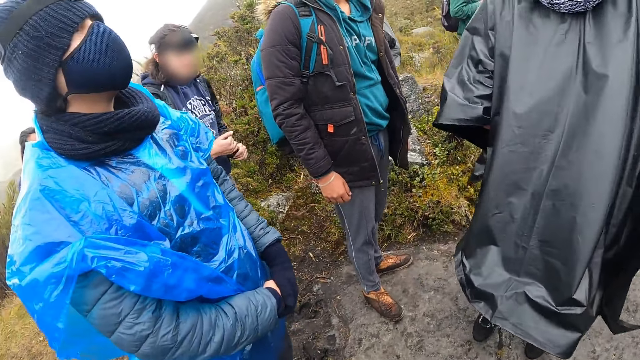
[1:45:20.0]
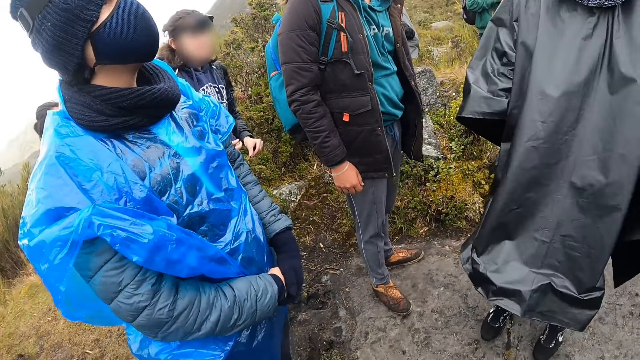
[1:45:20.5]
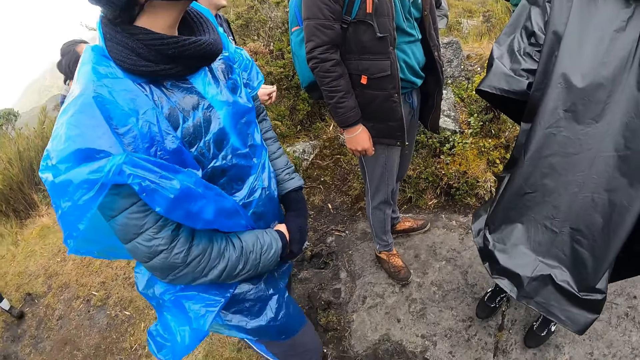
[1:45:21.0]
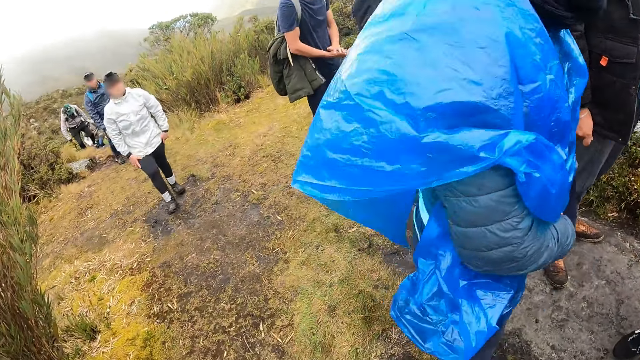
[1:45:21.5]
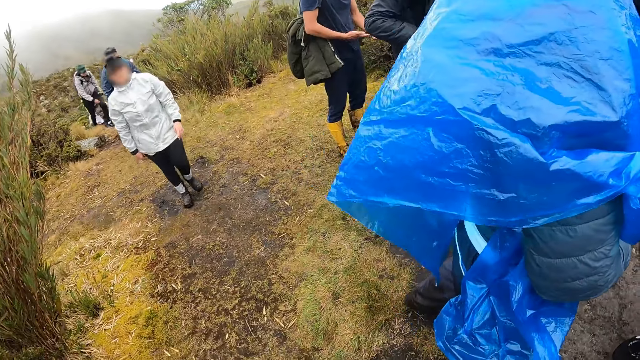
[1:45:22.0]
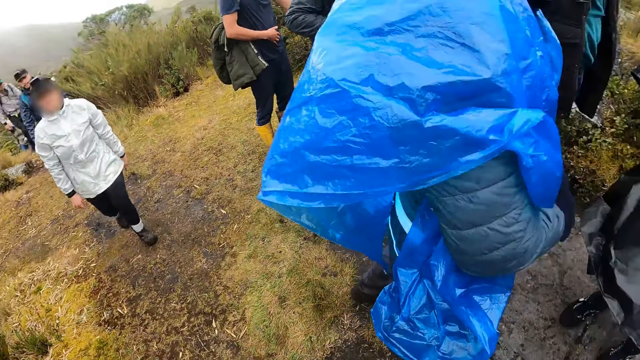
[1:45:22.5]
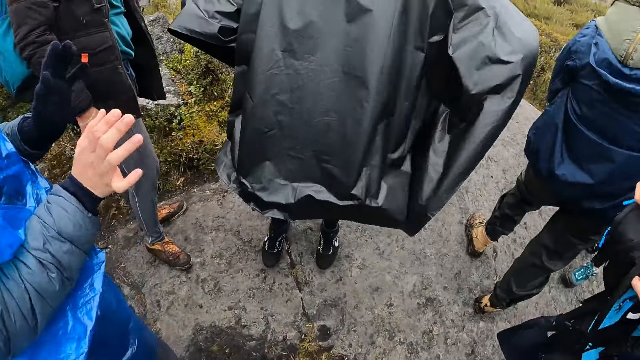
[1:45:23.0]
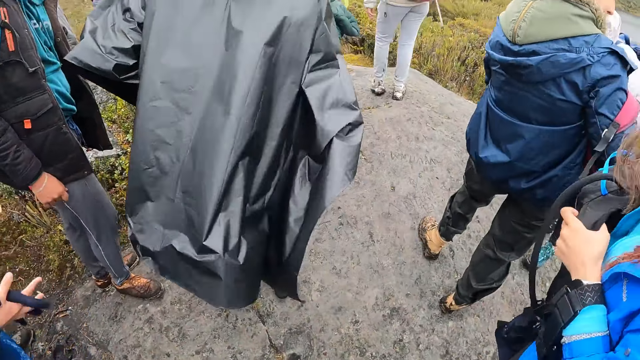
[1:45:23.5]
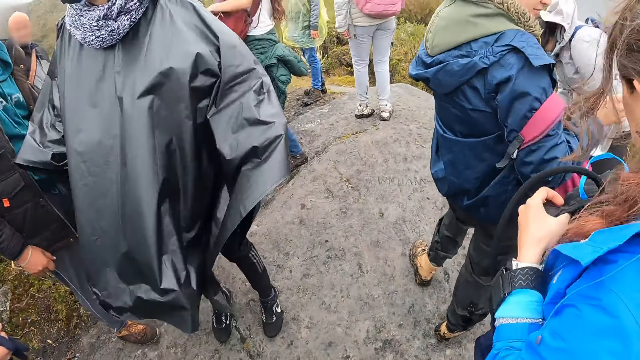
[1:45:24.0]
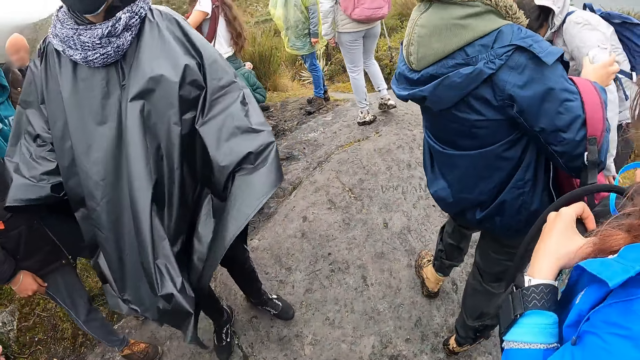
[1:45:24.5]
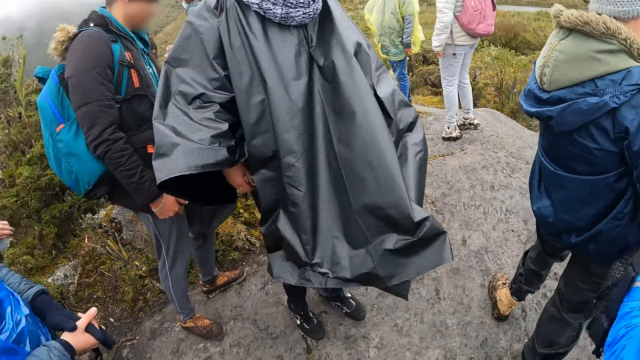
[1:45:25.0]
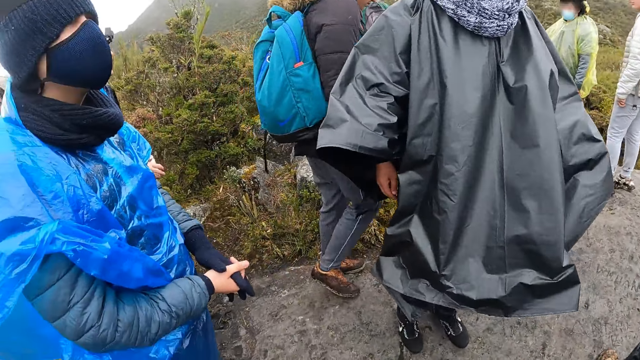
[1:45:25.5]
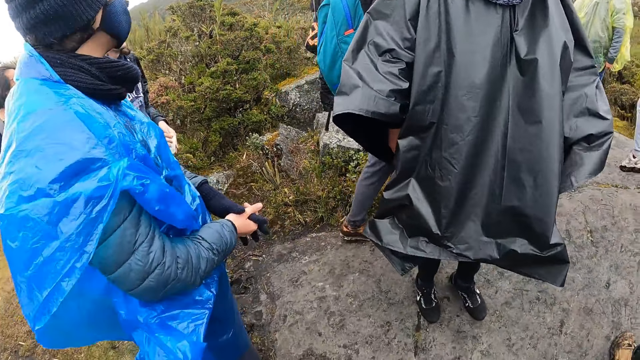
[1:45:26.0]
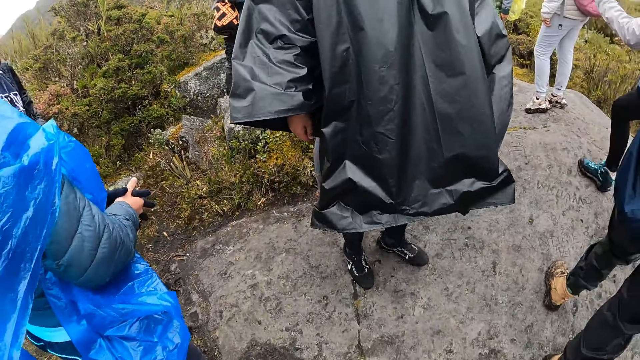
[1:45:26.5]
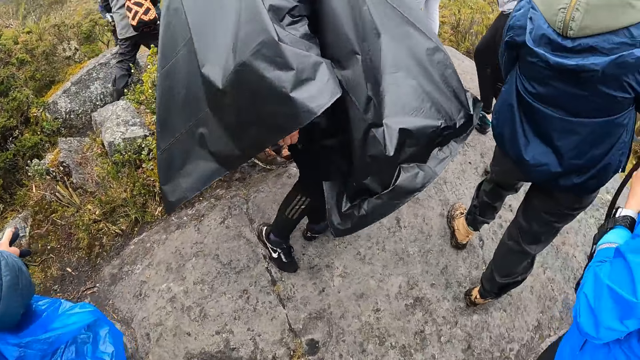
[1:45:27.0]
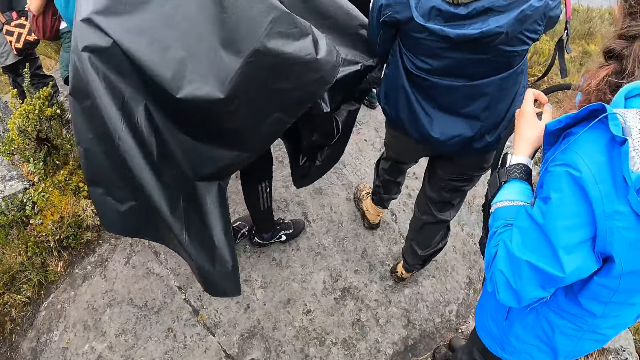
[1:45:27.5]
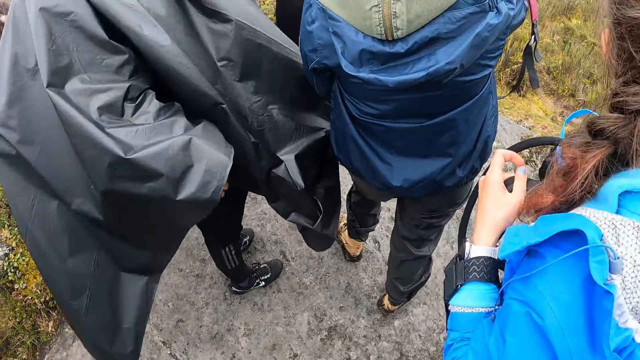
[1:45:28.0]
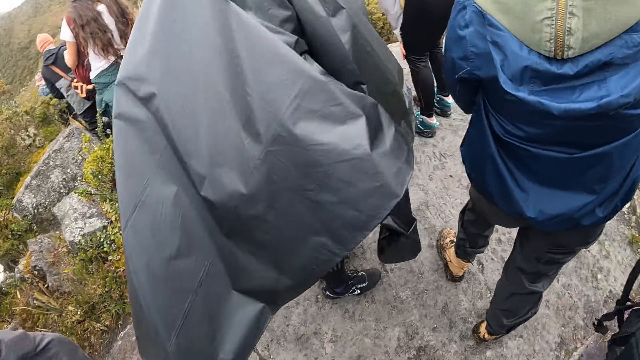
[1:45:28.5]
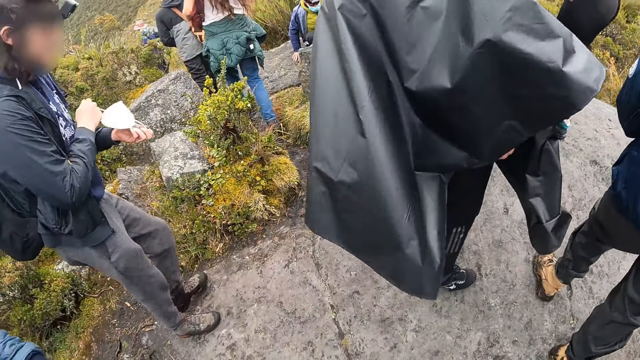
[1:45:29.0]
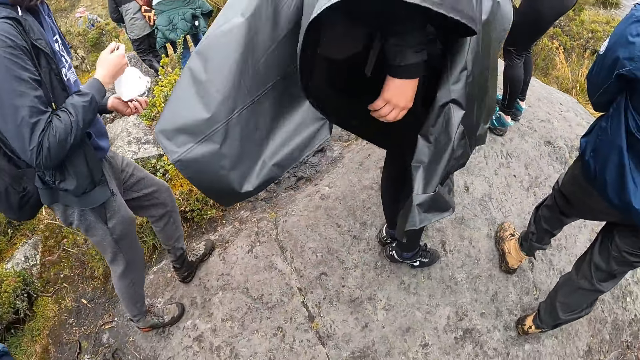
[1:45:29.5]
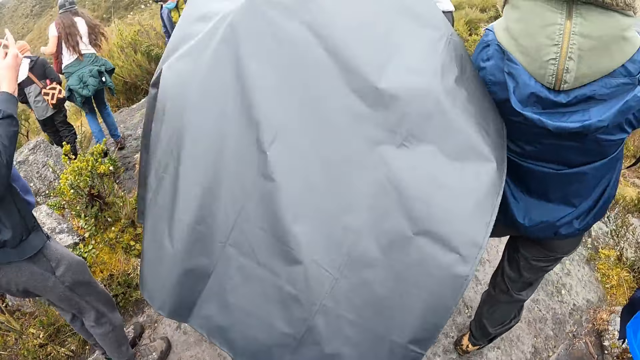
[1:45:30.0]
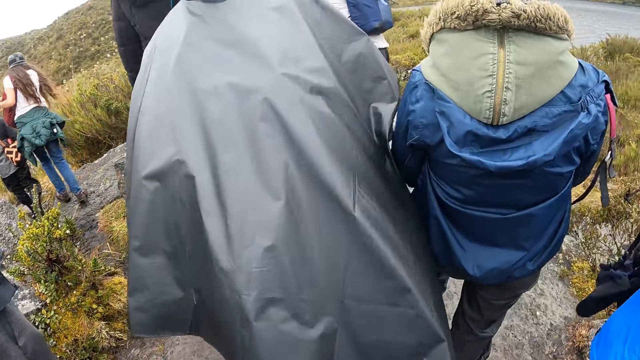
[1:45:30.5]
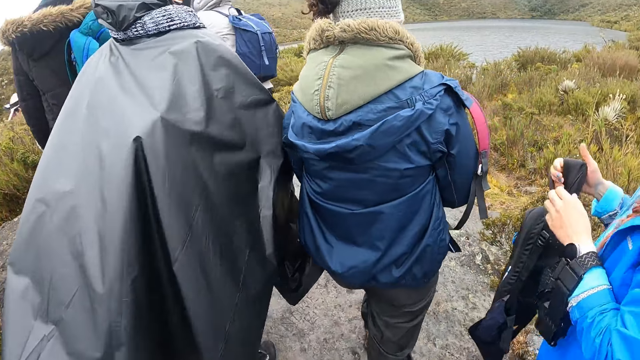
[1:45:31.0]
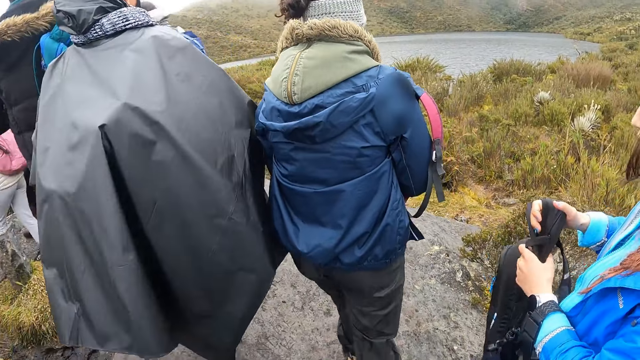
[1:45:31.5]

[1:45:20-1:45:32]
The camera wearer looks at the people.

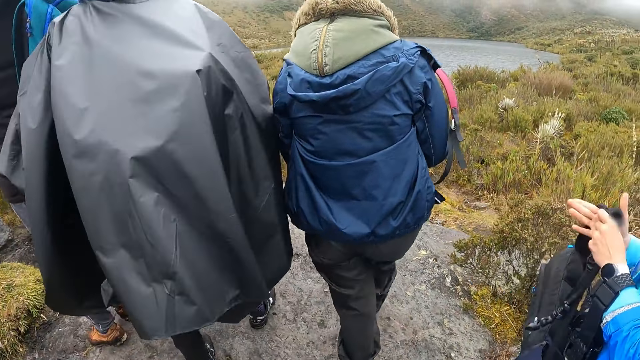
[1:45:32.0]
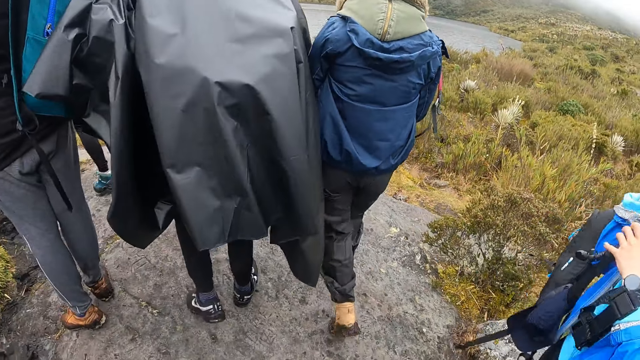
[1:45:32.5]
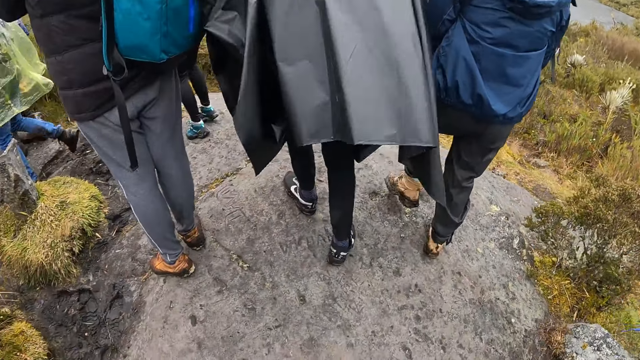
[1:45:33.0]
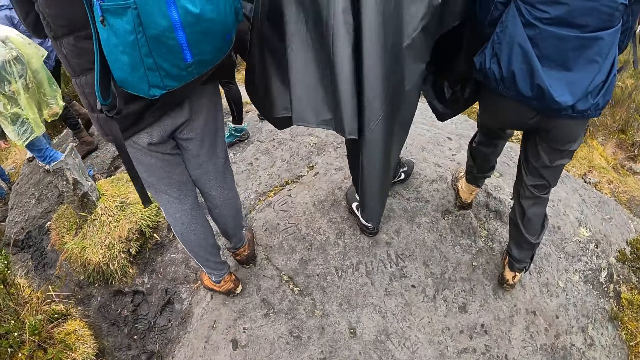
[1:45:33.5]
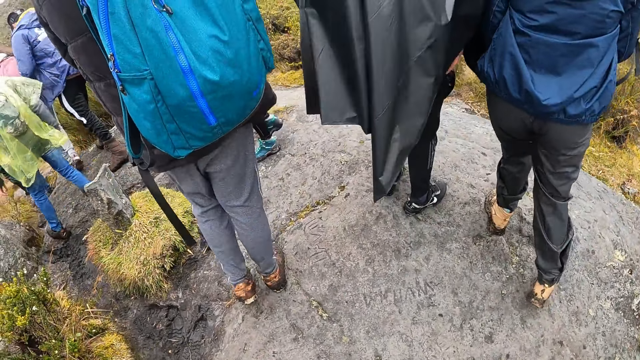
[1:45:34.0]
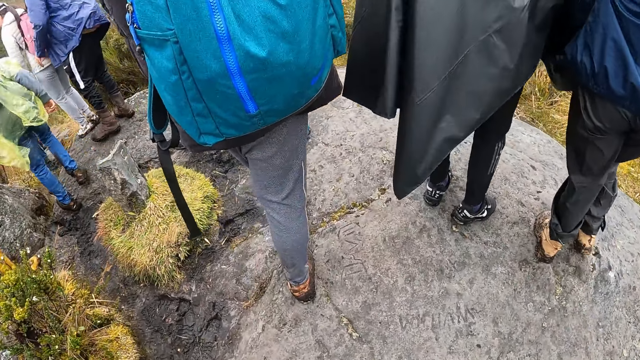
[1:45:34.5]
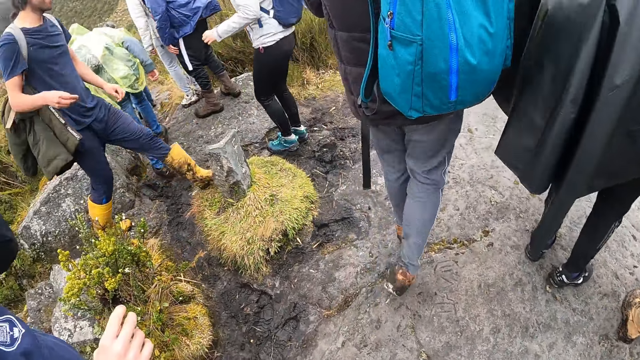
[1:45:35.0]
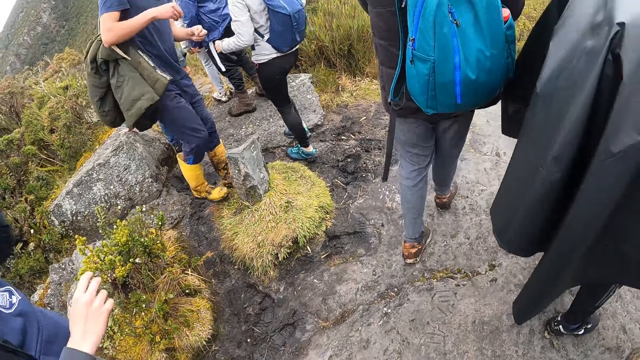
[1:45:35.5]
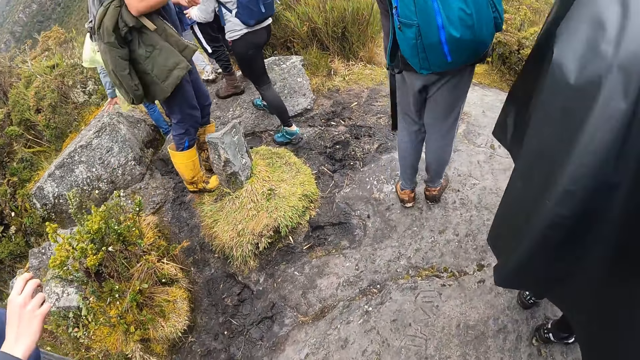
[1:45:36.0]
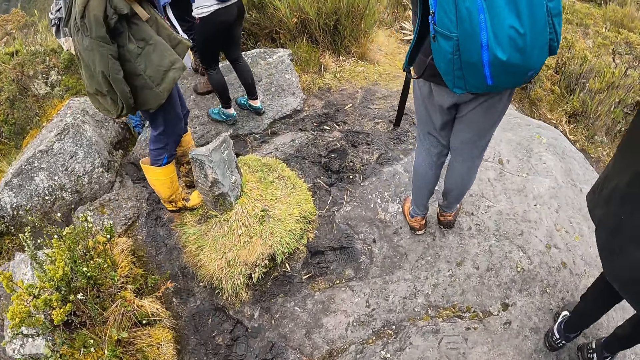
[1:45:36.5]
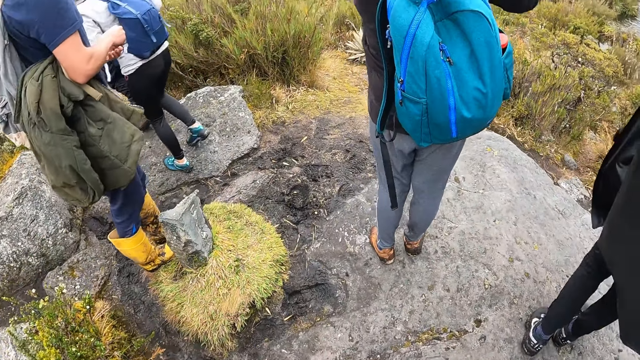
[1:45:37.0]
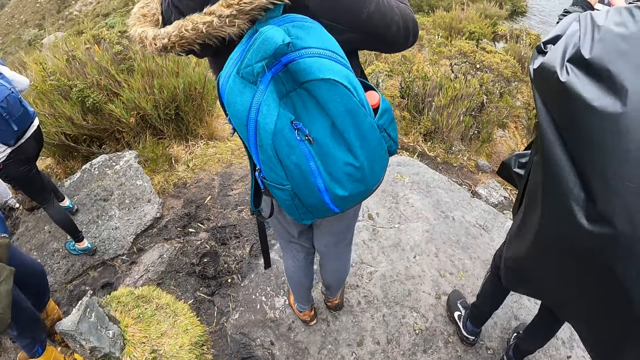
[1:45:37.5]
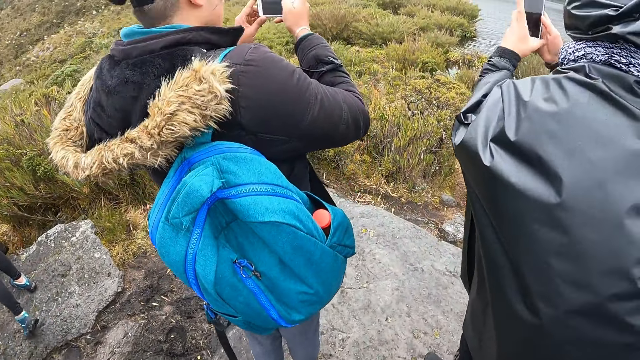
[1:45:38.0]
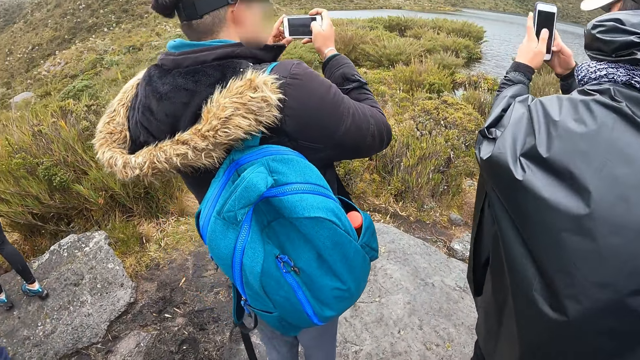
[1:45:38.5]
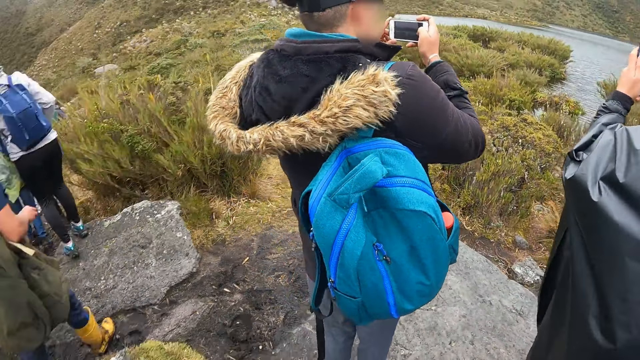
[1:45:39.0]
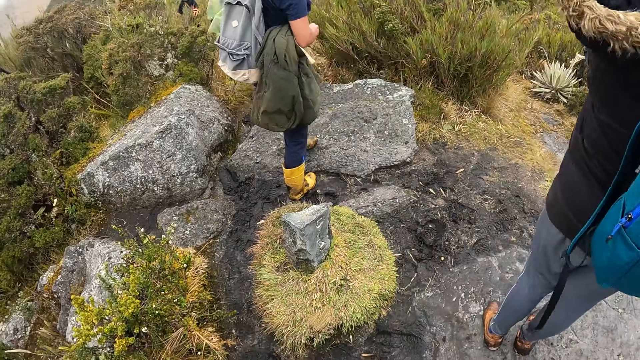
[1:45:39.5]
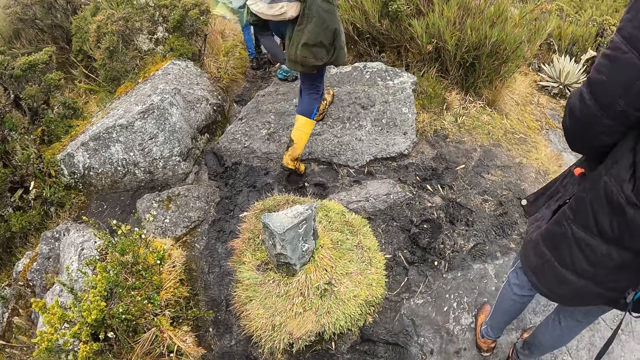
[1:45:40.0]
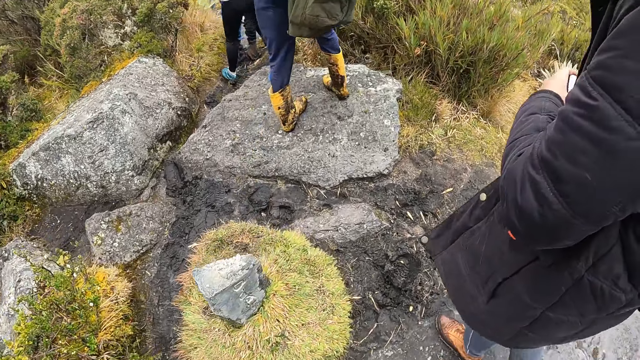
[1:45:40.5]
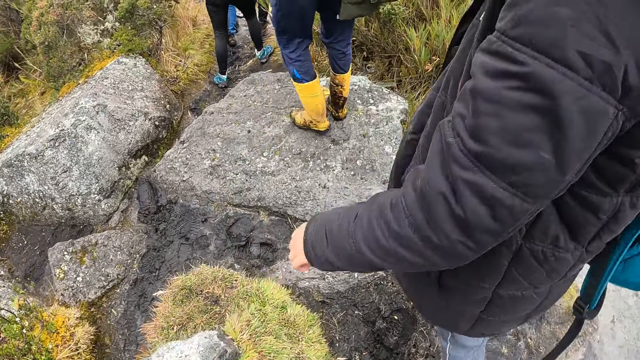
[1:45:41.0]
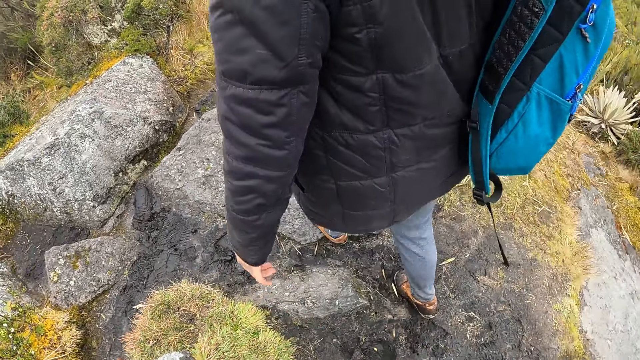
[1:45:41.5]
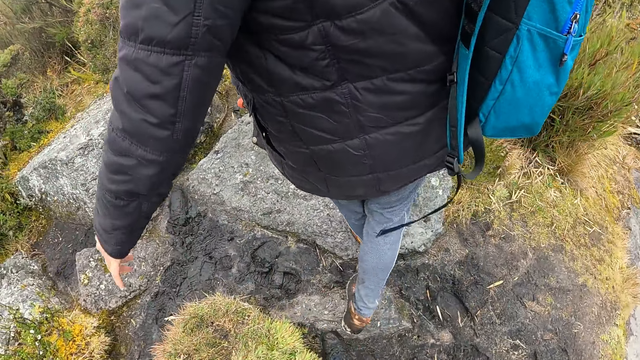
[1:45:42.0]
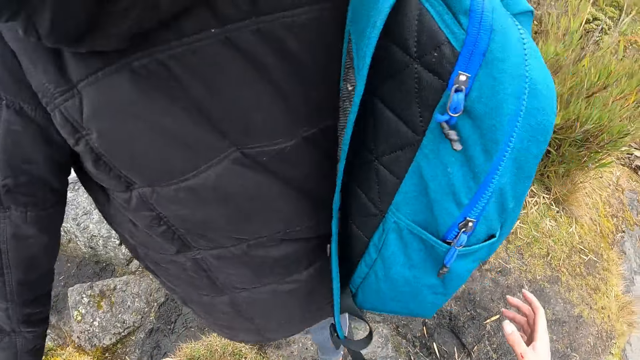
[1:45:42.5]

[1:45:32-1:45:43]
The camera wearer walks. The man walks along the pathway of the forest. The camera wearer looks around.
